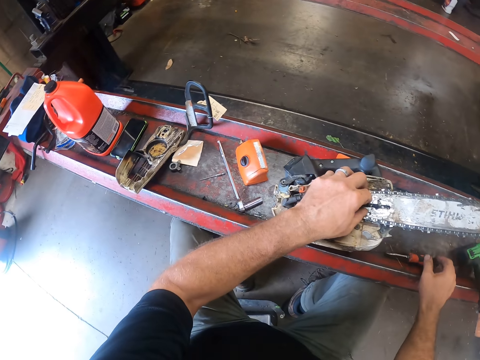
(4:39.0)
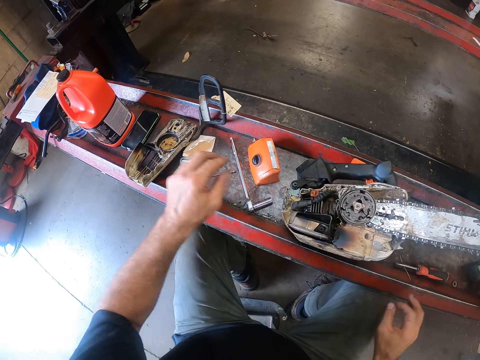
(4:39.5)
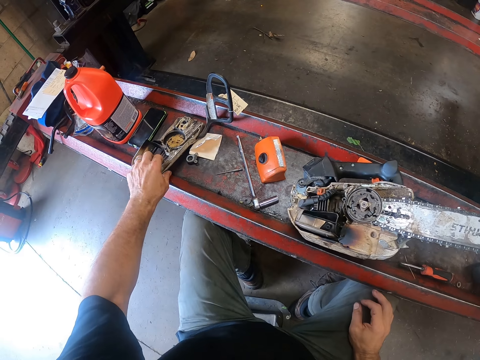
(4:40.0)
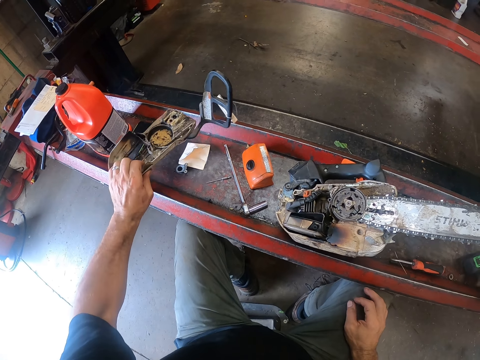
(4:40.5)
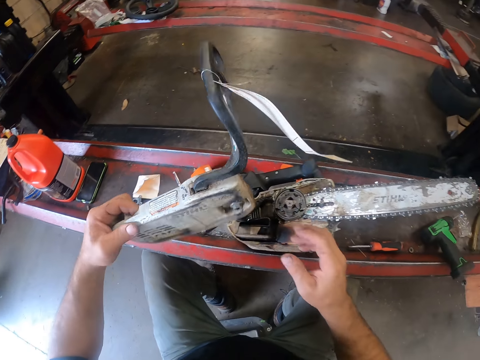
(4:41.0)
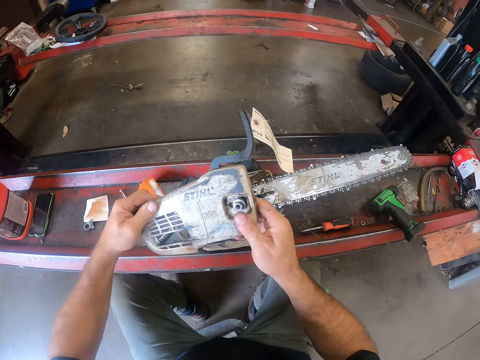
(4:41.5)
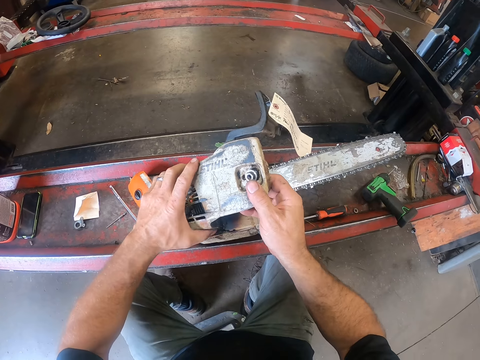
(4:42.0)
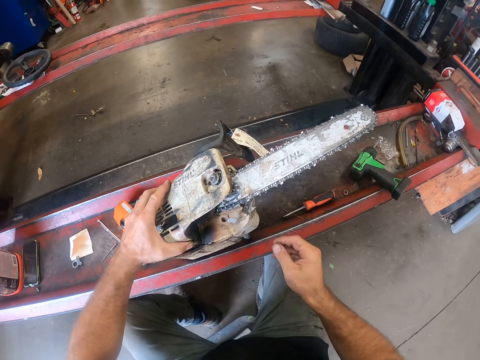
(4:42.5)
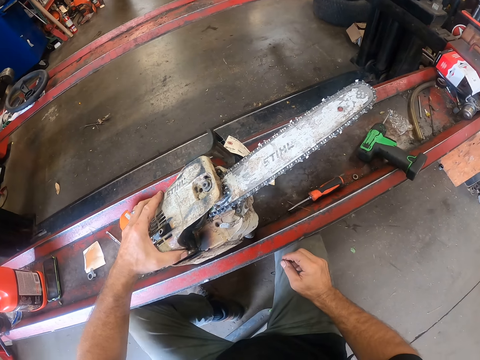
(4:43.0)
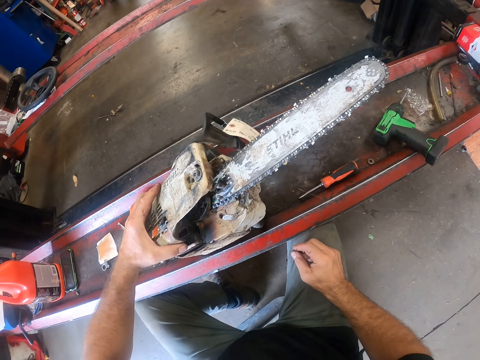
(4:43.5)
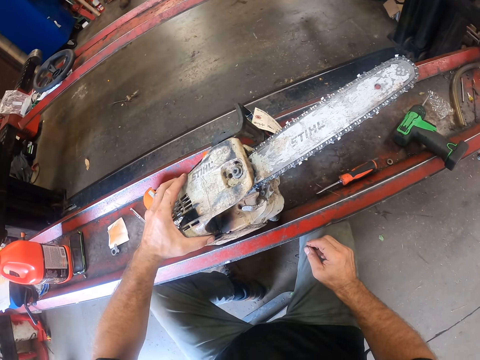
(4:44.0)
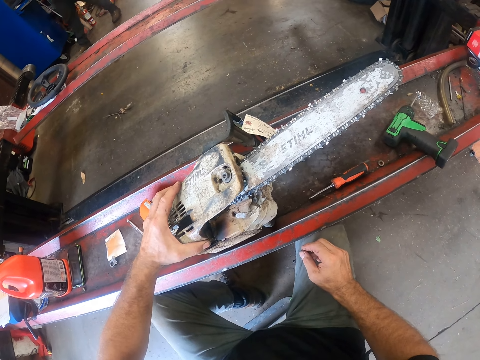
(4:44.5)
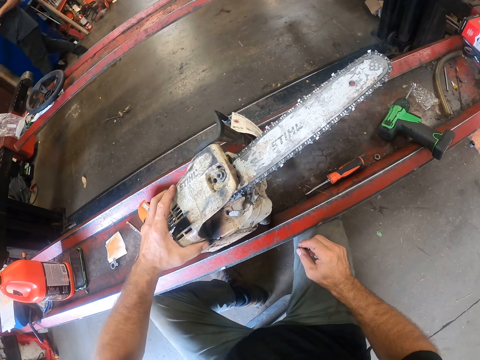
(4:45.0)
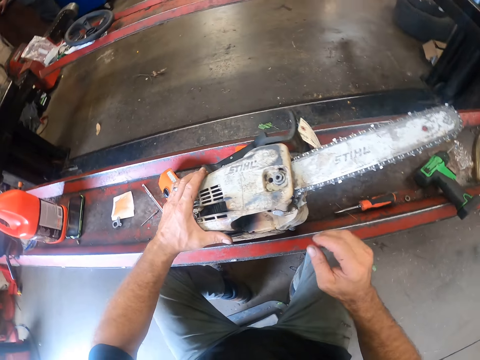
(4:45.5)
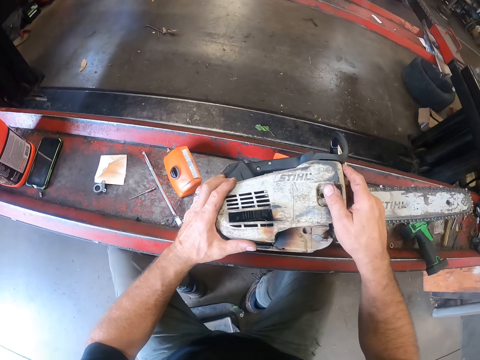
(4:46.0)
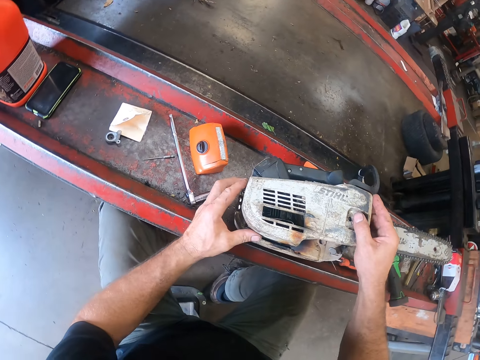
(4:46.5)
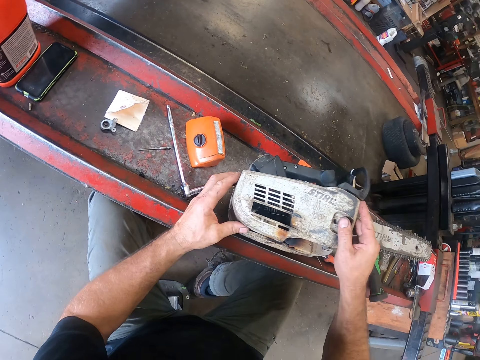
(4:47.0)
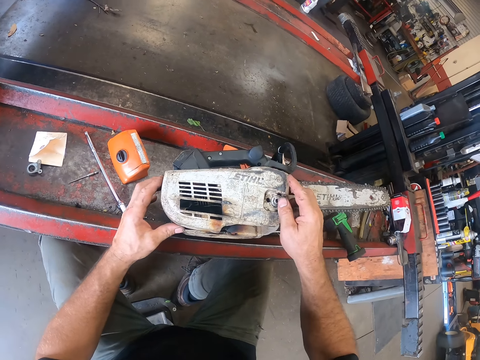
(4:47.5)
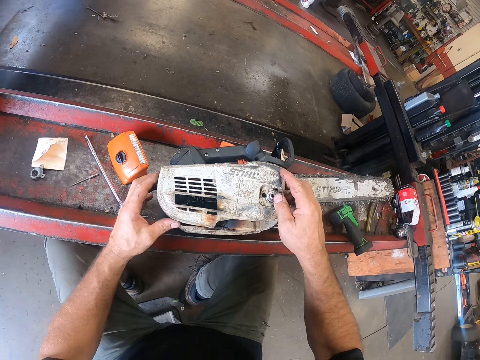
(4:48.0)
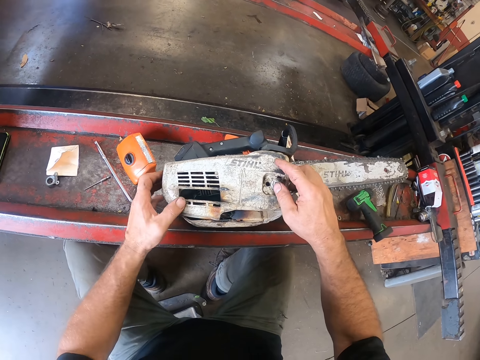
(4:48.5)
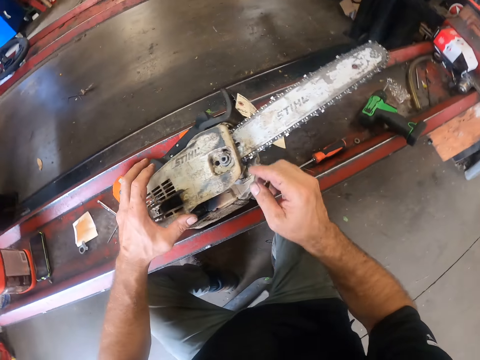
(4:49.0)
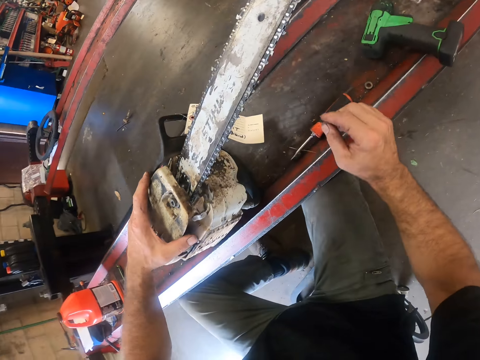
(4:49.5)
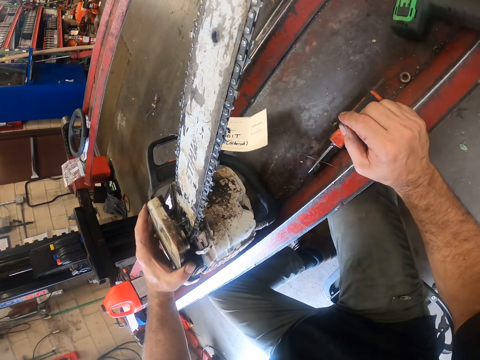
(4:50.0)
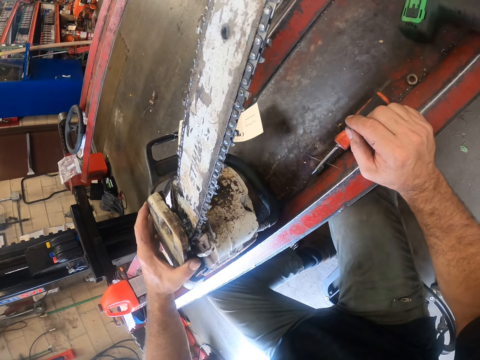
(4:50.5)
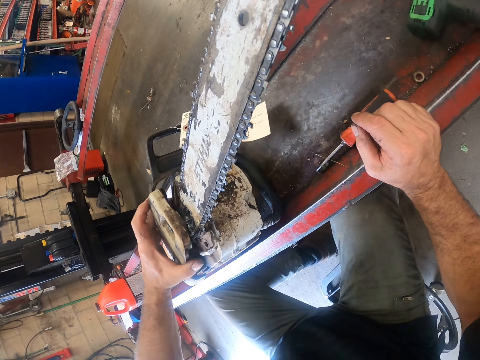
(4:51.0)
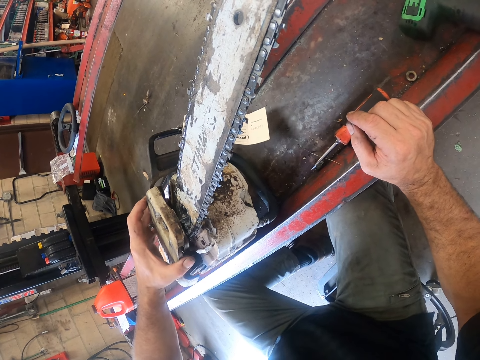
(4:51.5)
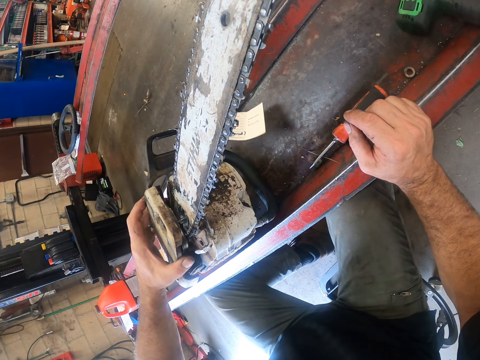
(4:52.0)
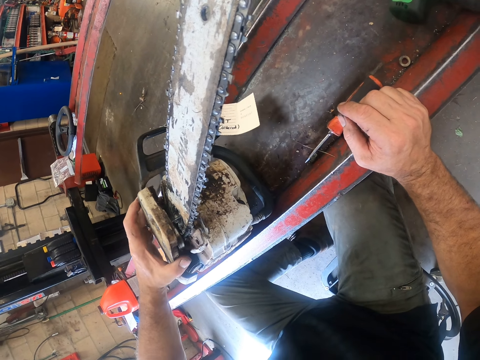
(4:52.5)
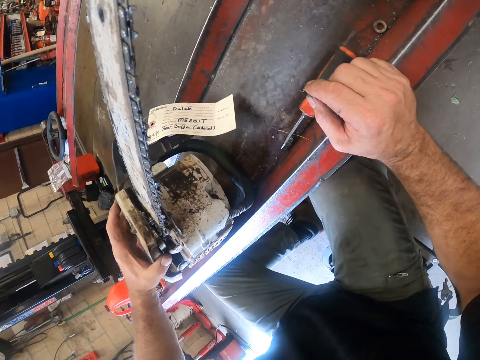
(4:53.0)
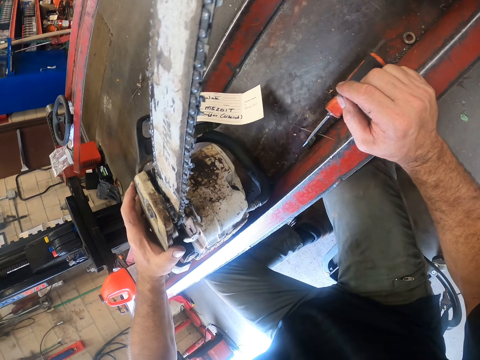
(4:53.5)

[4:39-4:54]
The camera wearer places the flat-head screwdriver on a worktable. He picks up a spare part of the chainsaw or protective case from the worktable with his left hand. He passes the spare part of the chainsaw from his left hand to his right hand. He turns the protective case. He tries to fix the spare part of the chainsaw to the chainsaw. A man walks in front of the camera wearer. The camera wearer looks around the power saw and rests his right hand on the car lift.

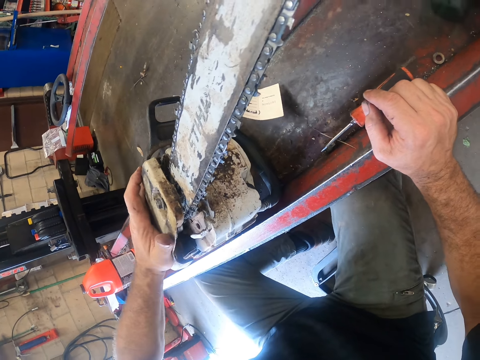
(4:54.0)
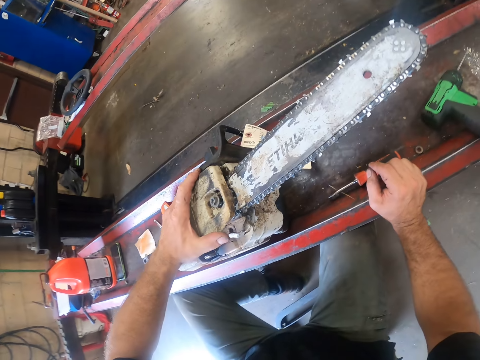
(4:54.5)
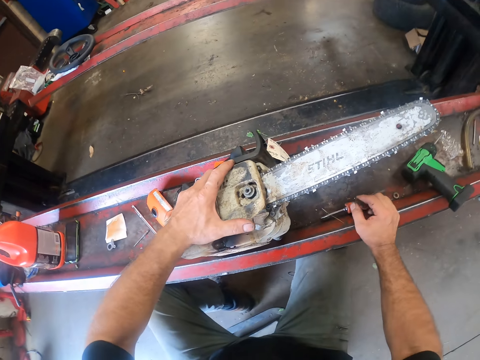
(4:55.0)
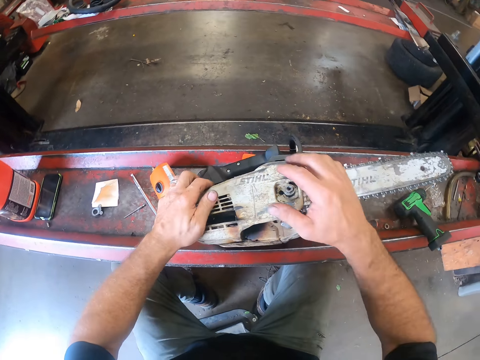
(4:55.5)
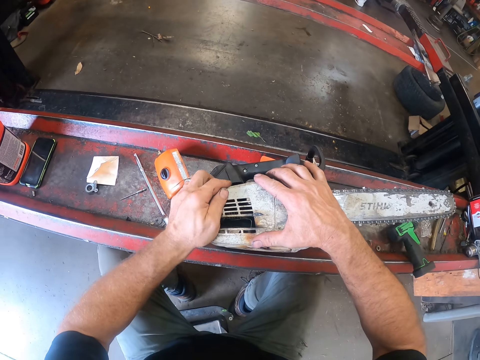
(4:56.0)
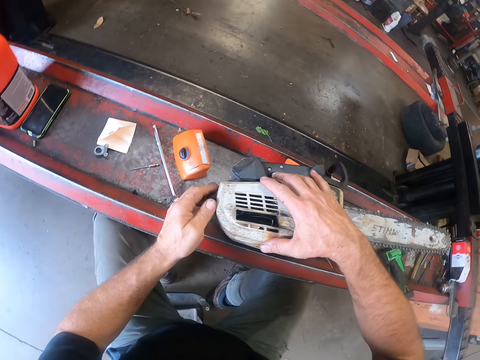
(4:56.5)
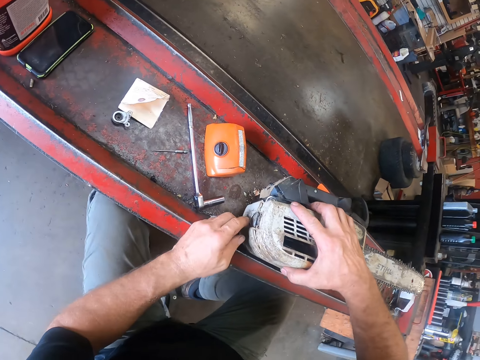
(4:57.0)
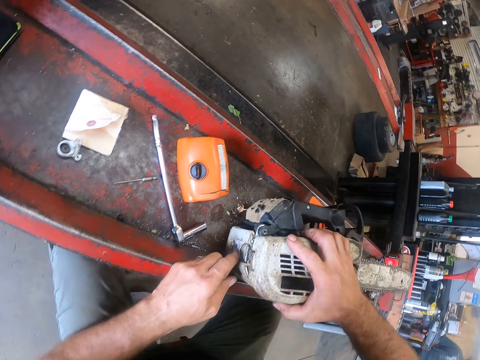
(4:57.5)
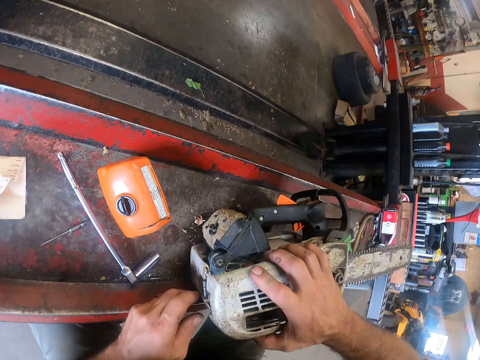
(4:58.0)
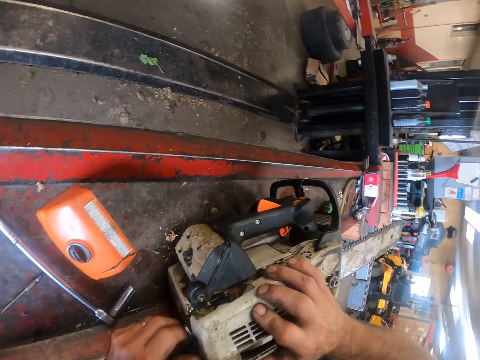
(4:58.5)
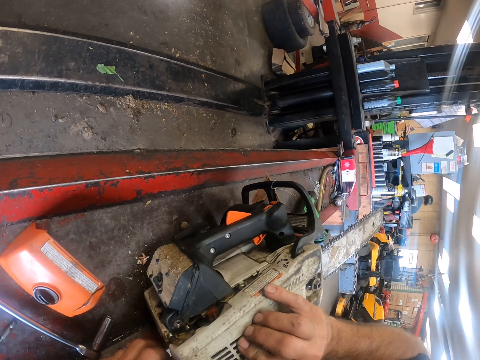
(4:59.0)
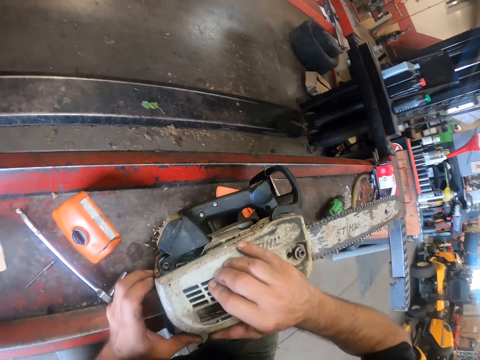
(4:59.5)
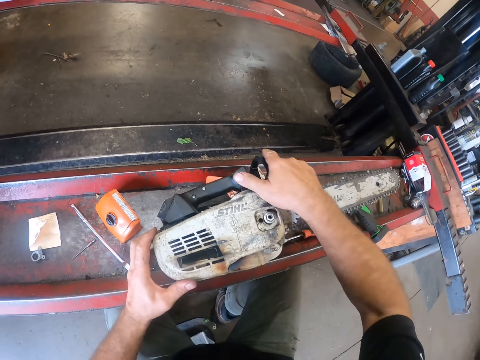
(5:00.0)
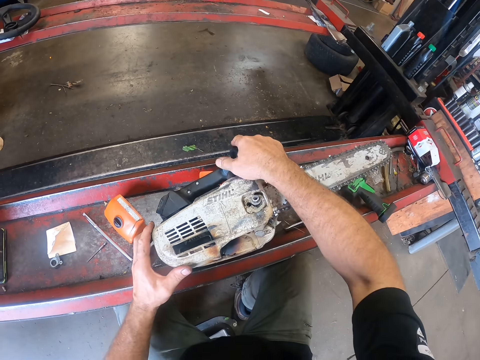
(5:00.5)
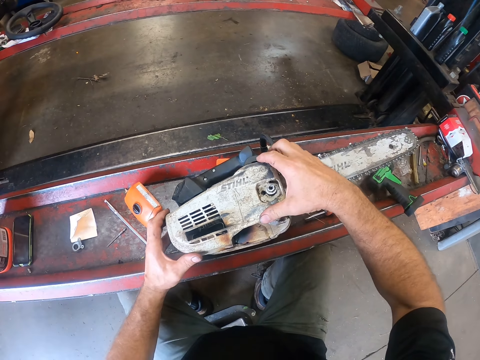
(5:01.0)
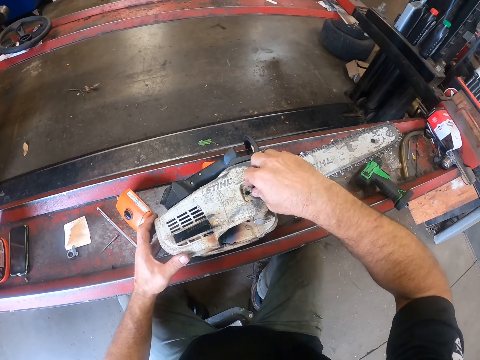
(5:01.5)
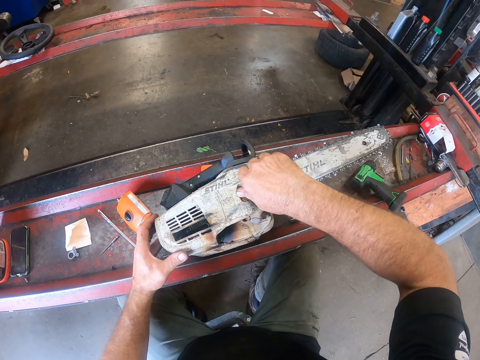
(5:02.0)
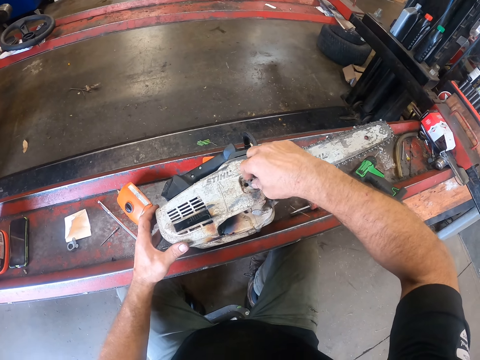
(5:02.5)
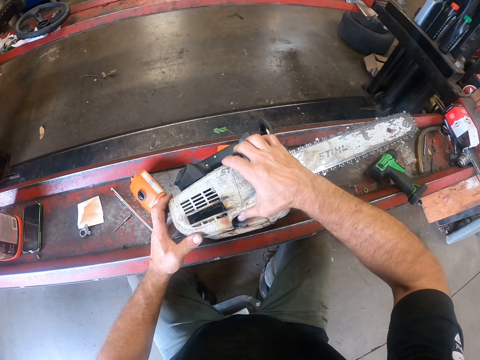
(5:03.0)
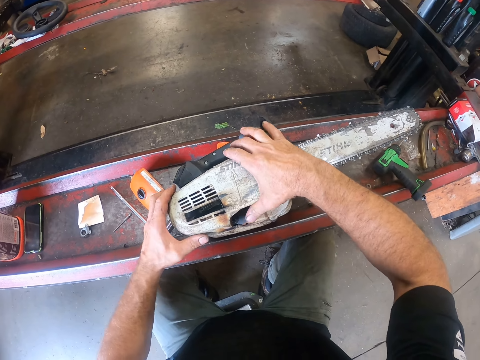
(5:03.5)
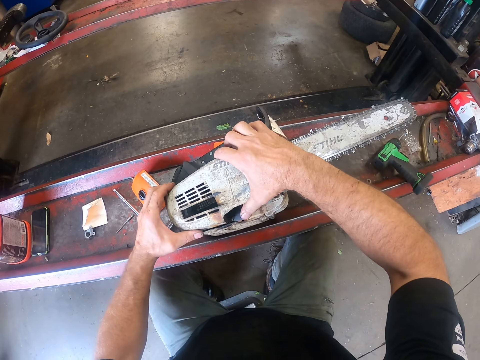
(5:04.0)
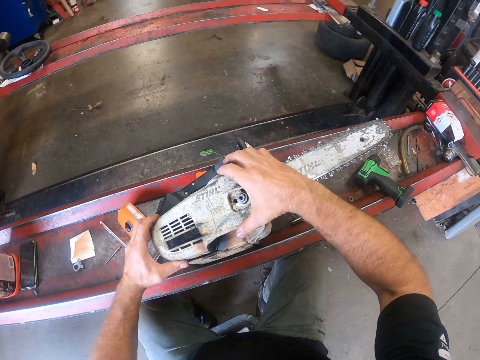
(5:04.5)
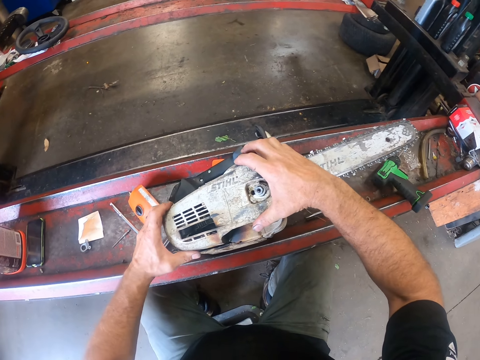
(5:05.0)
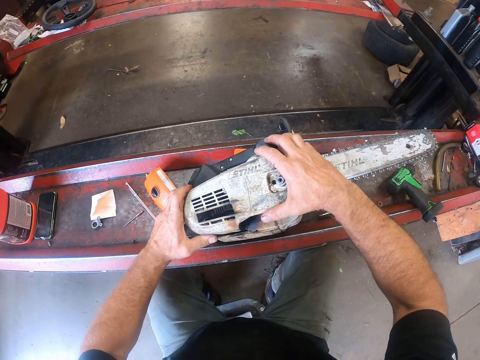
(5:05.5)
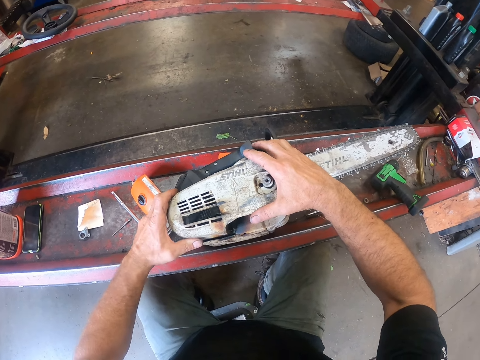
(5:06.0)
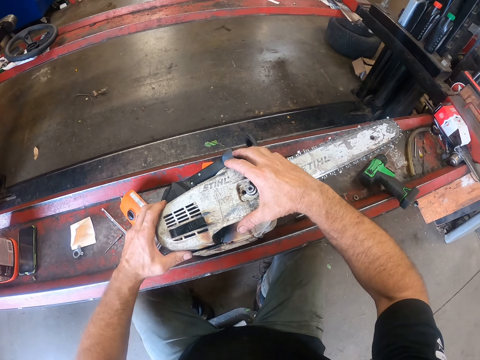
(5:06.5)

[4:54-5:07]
The camera wearer adjusts a bolt on the power saw with his hand. He adjusts a power saw cylinder cover with his hands.
